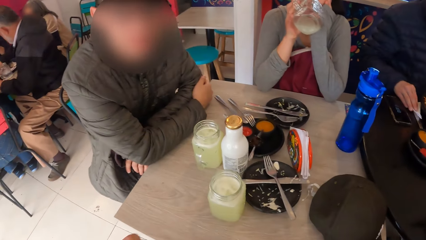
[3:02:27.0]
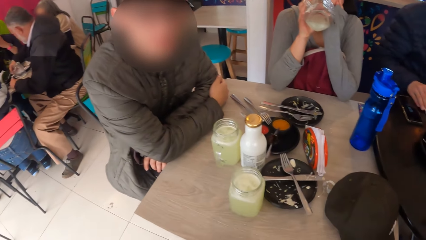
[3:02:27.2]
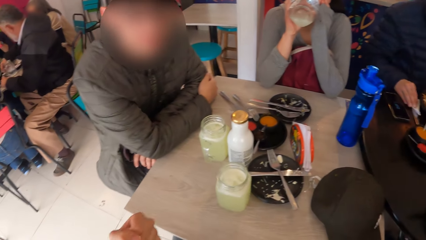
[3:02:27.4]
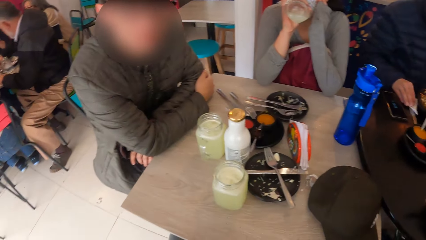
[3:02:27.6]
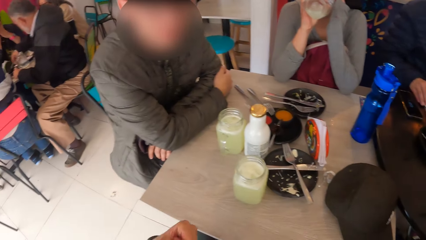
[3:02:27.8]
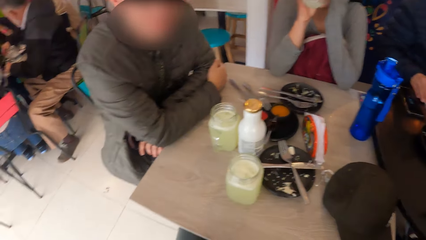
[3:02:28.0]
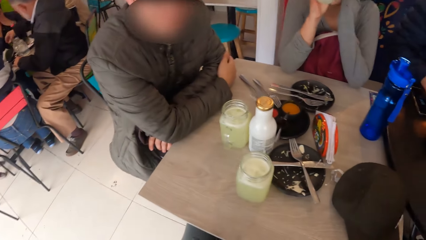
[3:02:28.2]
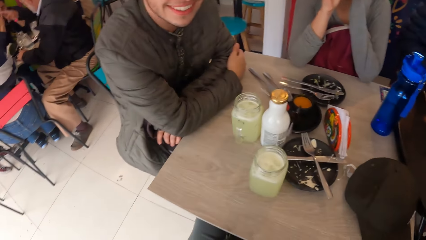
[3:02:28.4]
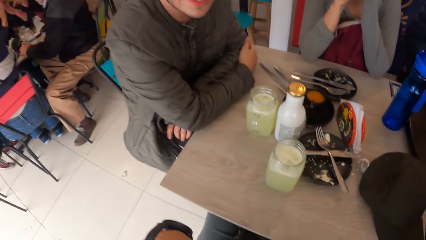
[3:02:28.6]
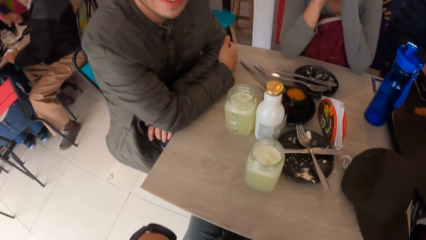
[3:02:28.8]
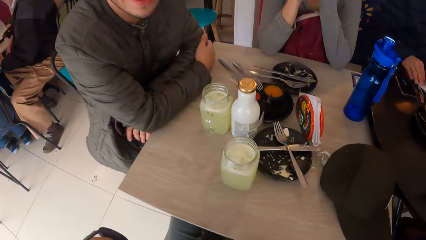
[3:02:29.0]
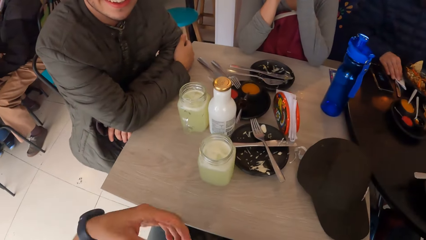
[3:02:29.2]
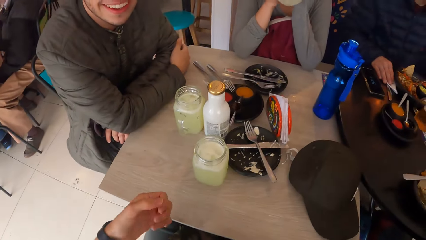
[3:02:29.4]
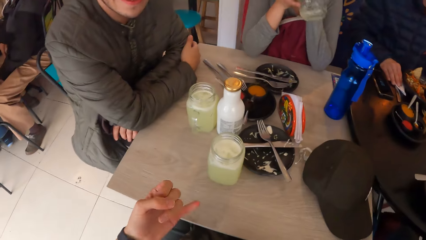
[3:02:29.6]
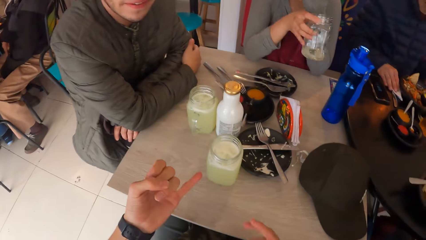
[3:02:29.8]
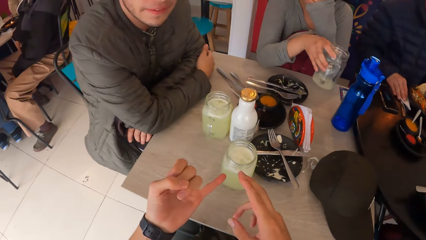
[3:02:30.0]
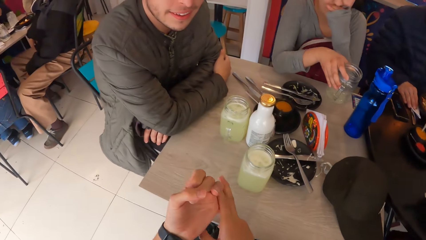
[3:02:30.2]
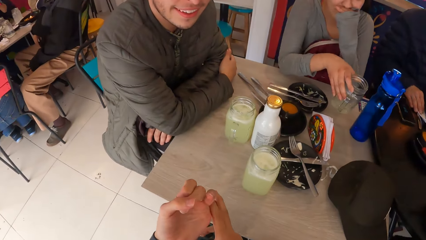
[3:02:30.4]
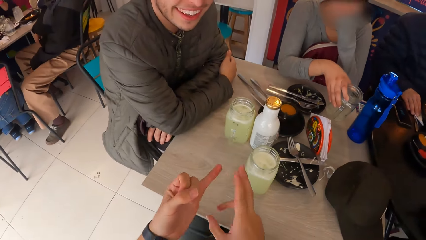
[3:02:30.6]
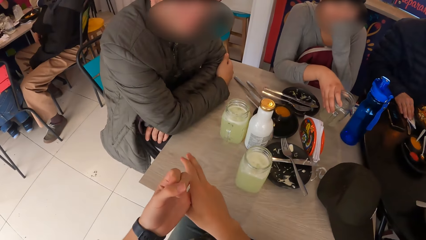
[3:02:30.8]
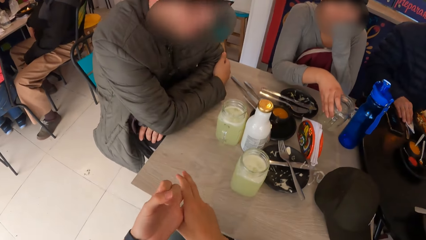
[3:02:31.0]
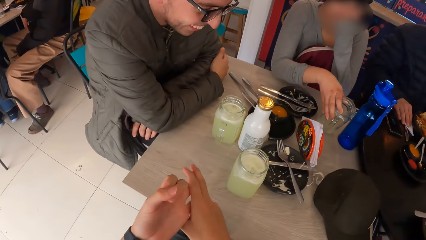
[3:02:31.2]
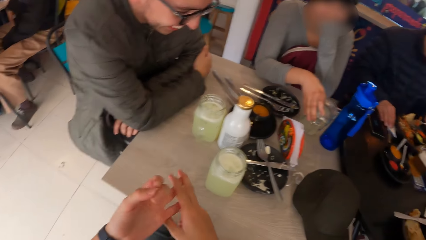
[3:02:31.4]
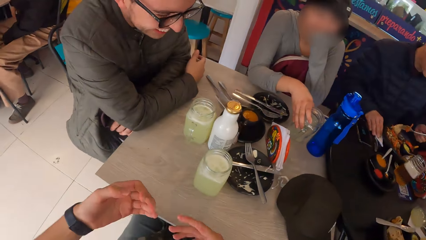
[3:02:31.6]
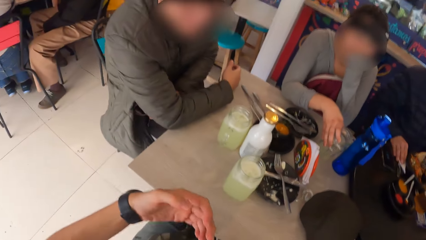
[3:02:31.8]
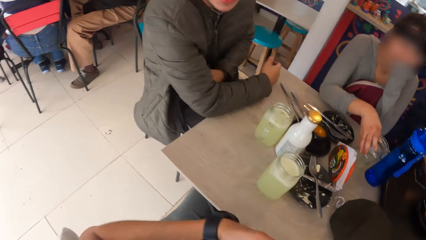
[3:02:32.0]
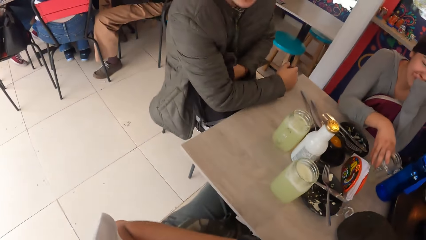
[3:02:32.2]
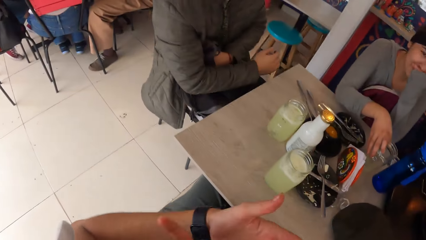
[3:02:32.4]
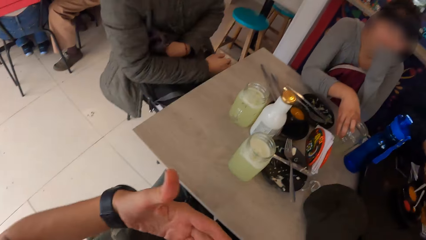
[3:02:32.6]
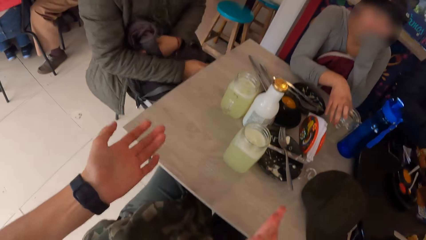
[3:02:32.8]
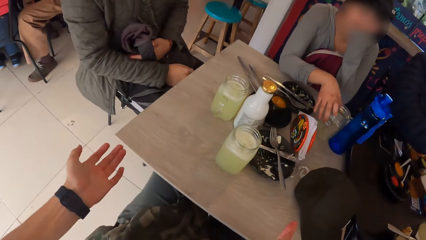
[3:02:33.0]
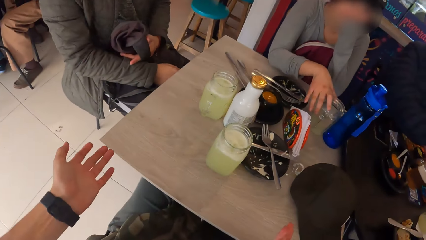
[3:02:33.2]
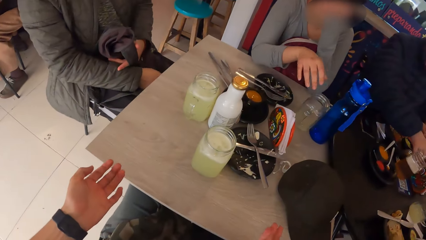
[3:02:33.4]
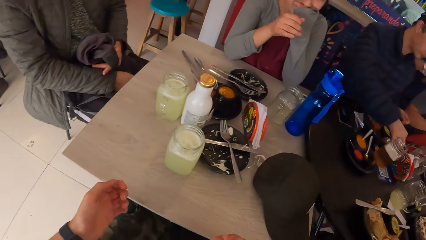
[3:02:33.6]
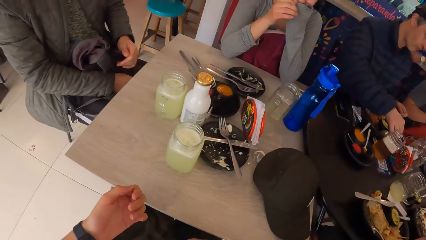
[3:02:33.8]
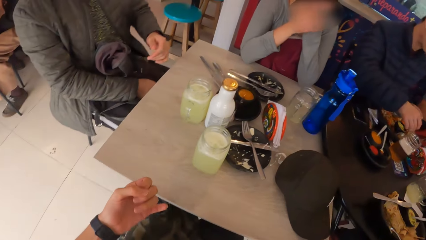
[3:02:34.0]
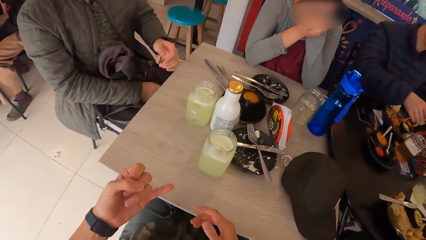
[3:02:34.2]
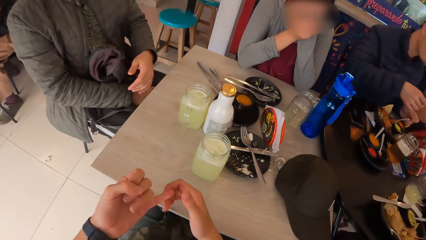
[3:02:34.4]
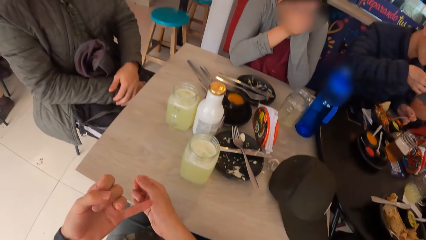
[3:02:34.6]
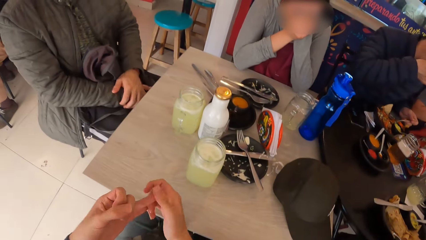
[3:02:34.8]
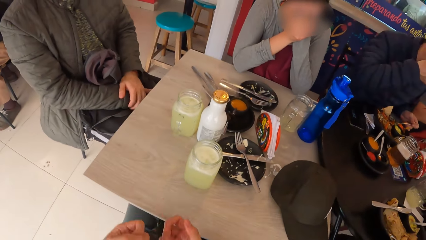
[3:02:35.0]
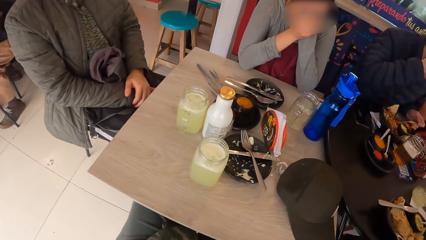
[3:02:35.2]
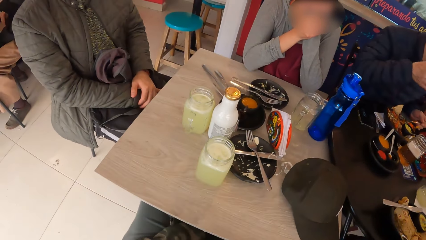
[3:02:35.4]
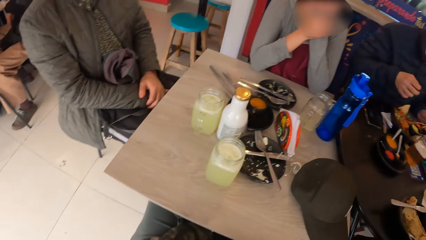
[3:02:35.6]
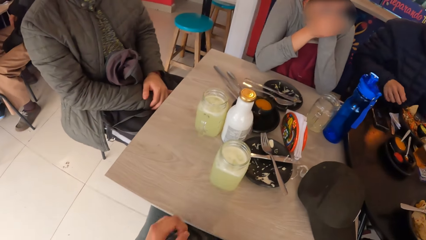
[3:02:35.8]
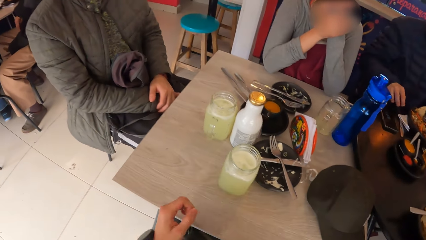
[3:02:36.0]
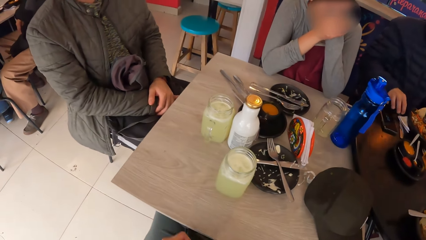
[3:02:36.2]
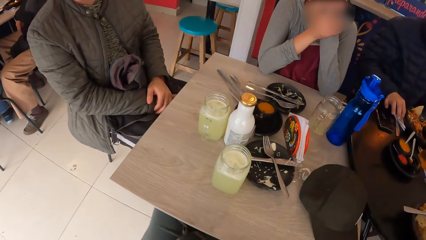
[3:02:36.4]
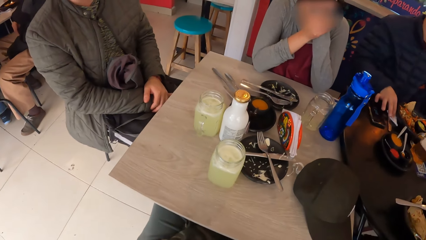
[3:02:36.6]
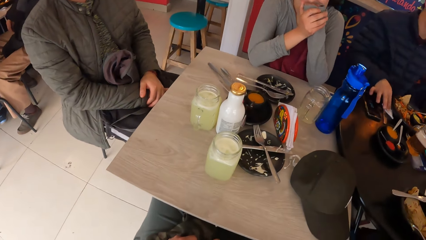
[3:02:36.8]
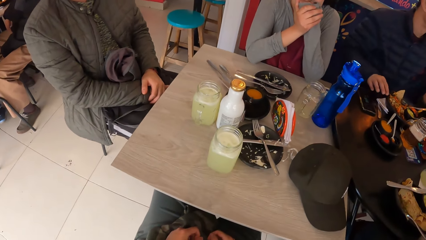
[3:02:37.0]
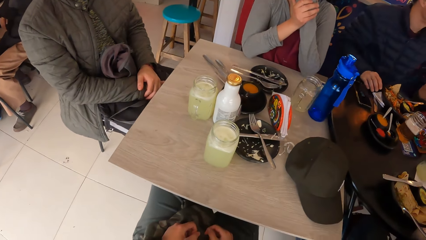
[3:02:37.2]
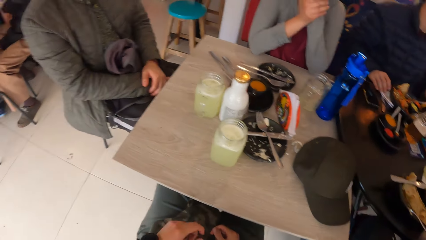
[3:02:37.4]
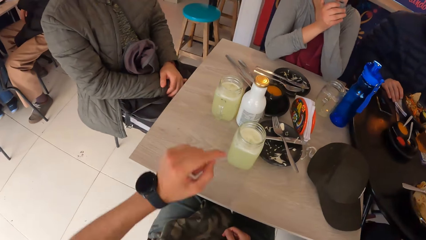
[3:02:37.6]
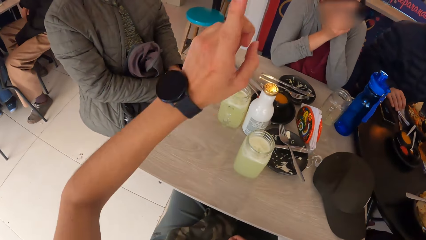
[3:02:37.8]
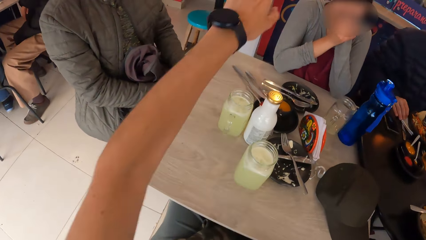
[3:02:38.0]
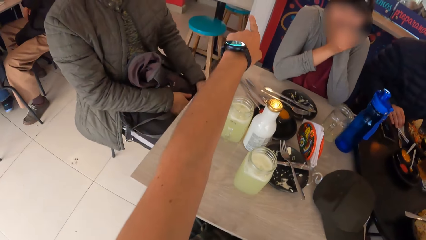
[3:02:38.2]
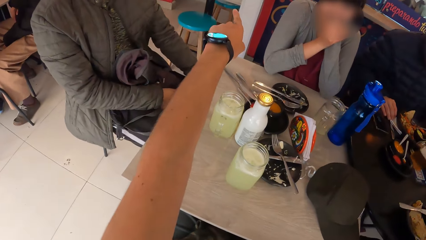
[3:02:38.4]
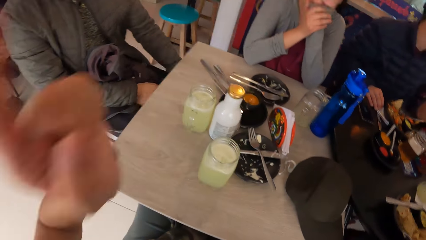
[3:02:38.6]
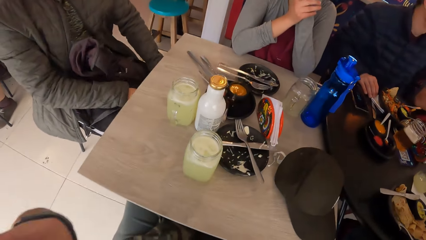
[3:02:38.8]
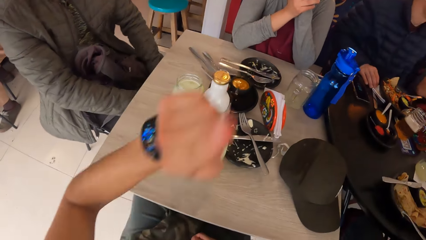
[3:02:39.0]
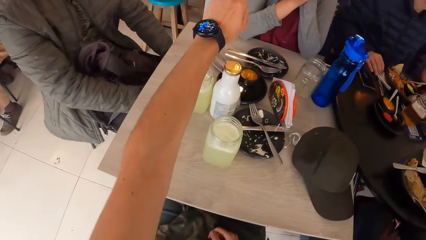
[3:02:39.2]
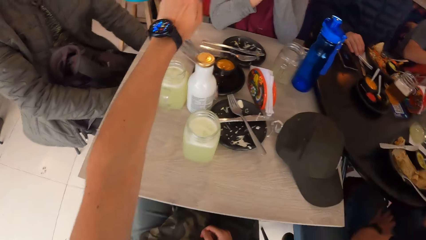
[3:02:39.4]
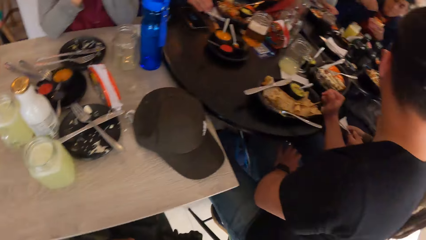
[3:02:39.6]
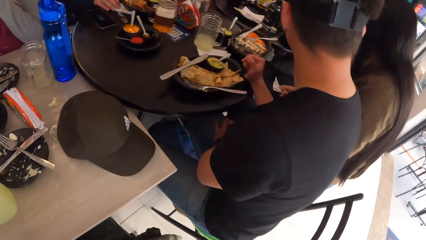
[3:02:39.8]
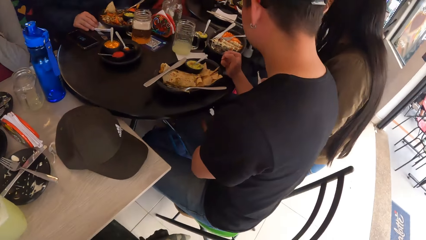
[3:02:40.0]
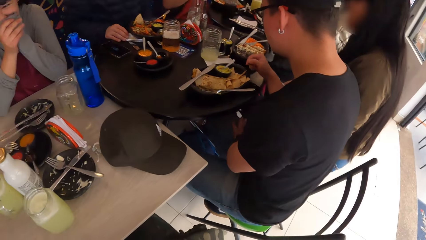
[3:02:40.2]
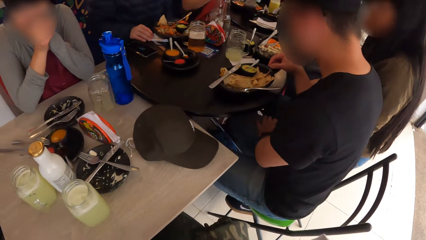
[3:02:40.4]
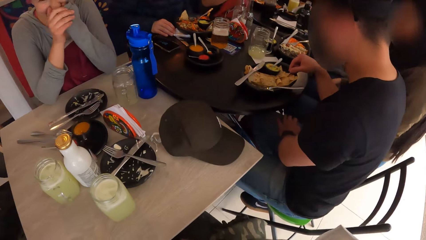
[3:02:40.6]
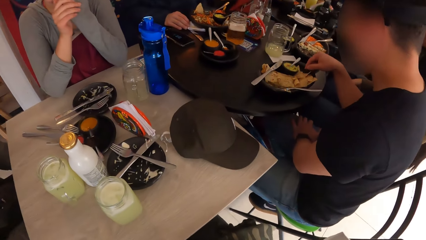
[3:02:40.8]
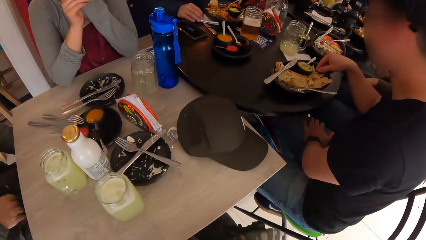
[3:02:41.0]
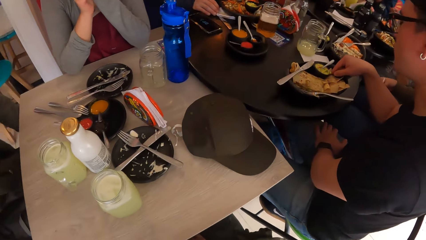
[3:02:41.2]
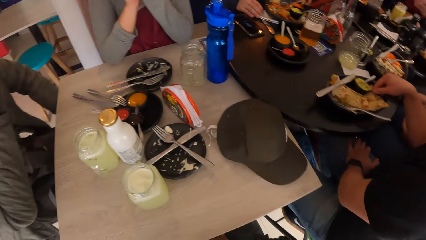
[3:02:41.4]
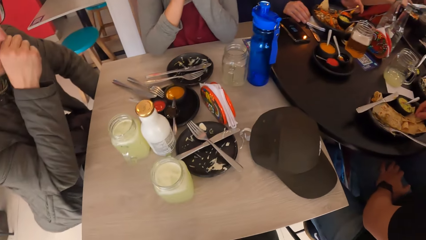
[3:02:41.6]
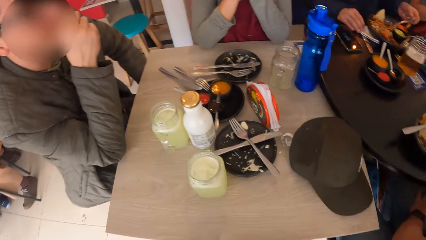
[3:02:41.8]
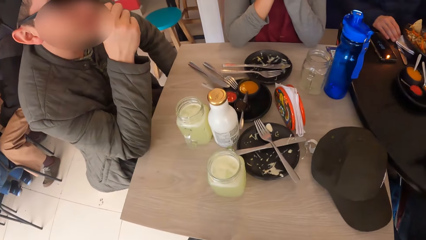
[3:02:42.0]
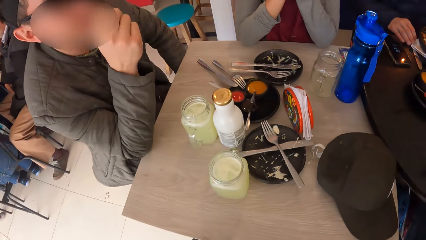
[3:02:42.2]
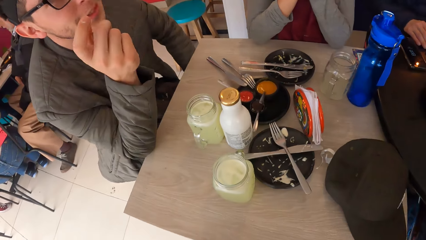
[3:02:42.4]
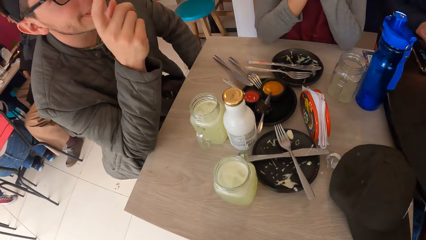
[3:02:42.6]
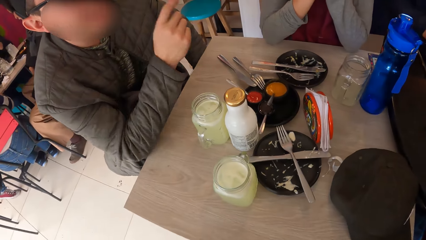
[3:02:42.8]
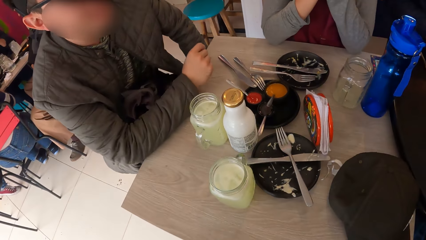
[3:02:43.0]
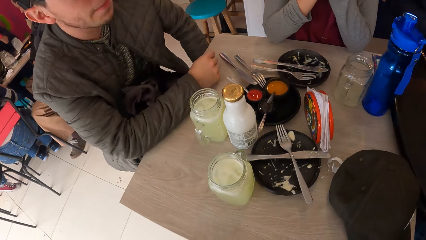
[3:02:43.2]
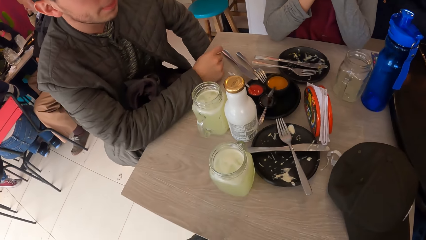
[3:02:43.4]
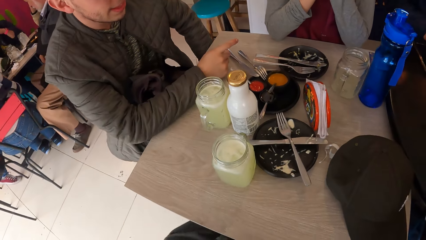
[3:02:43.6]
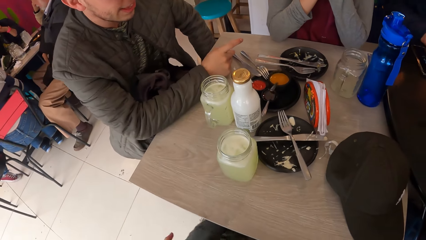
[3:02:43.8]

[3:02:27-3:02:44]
The woman drinks from the glass in her right hand. The woman drops the glass in her right hand on the table. A man sits on the chair on the floor. The woman sits on the chair on the floor. The camera wearer sits on the chair on the floor. He points with his left hand.
